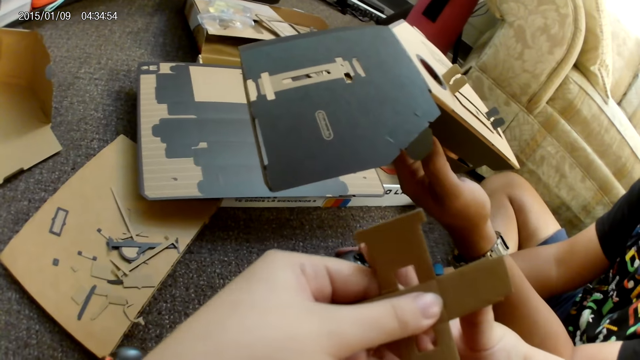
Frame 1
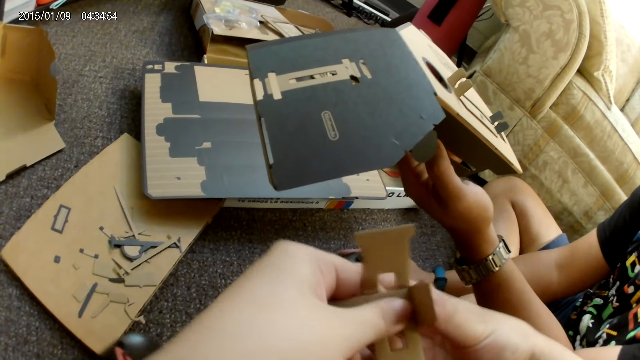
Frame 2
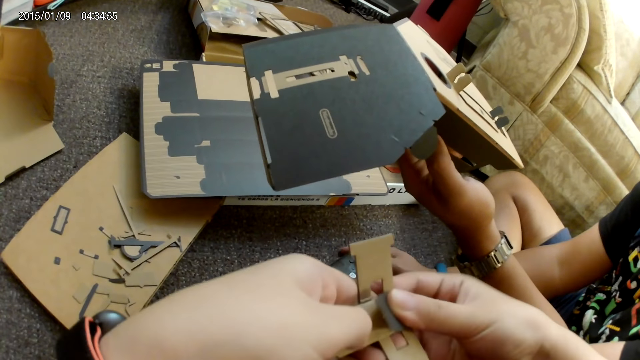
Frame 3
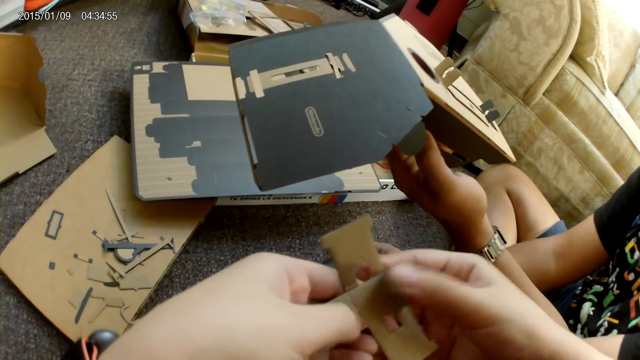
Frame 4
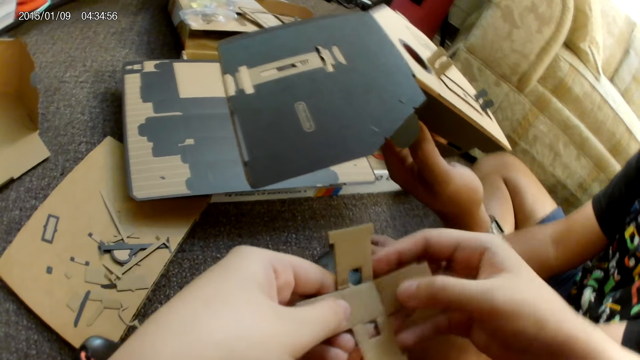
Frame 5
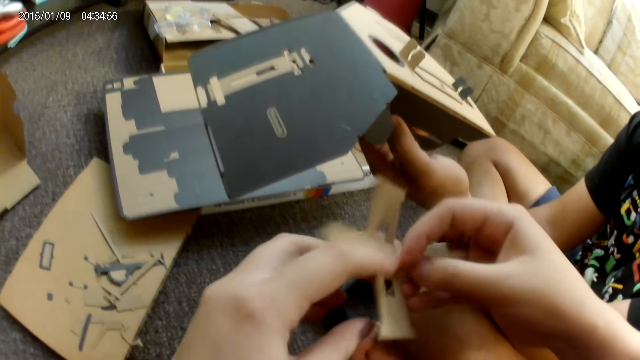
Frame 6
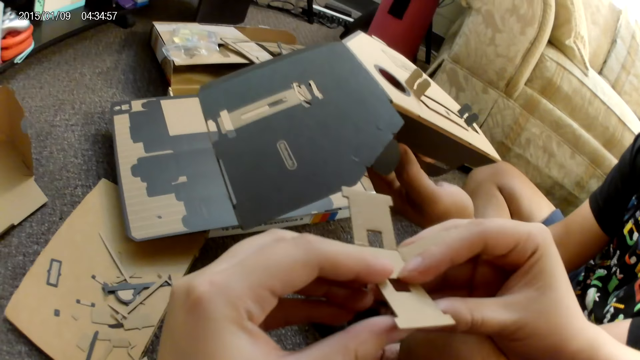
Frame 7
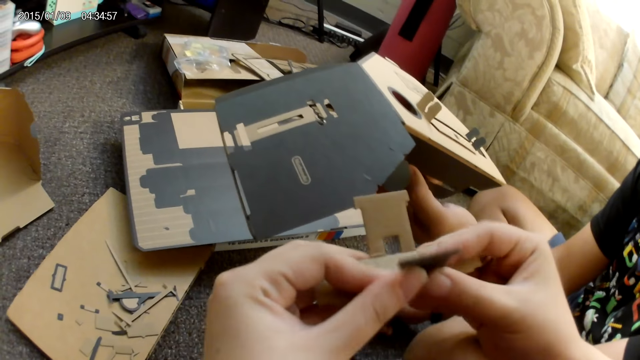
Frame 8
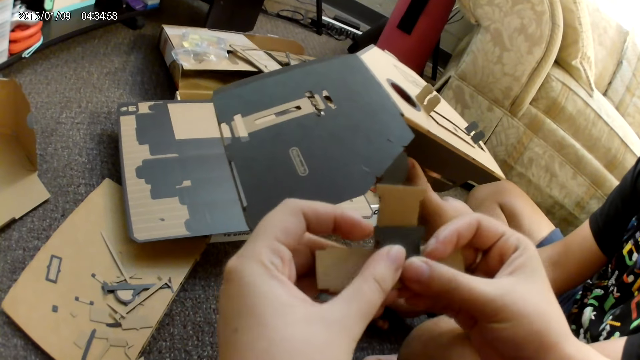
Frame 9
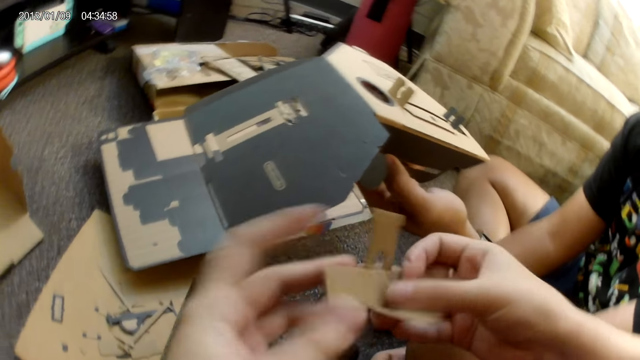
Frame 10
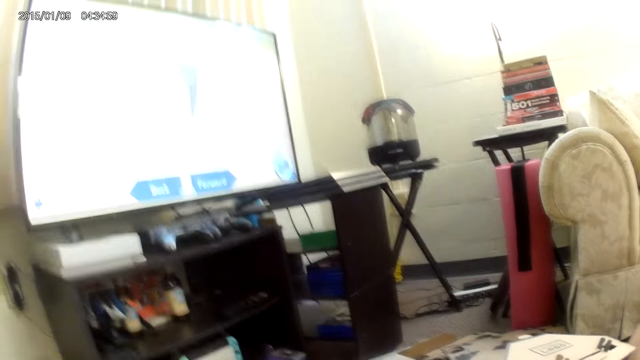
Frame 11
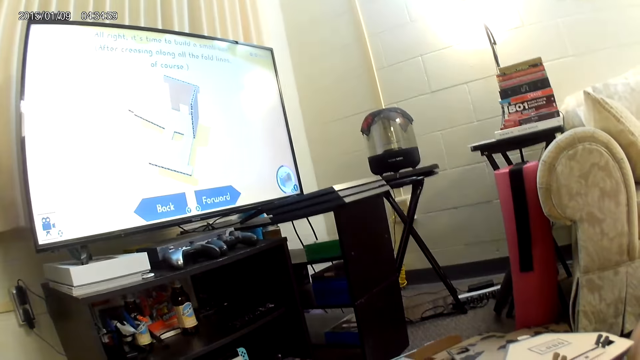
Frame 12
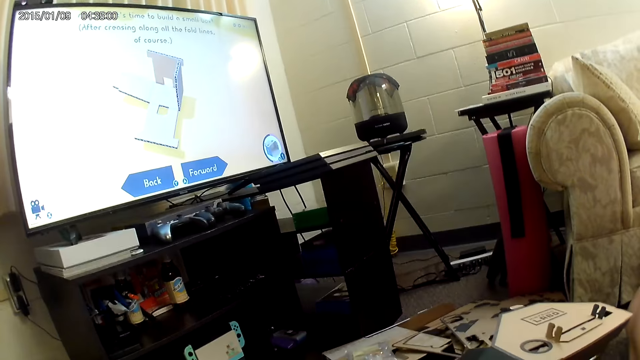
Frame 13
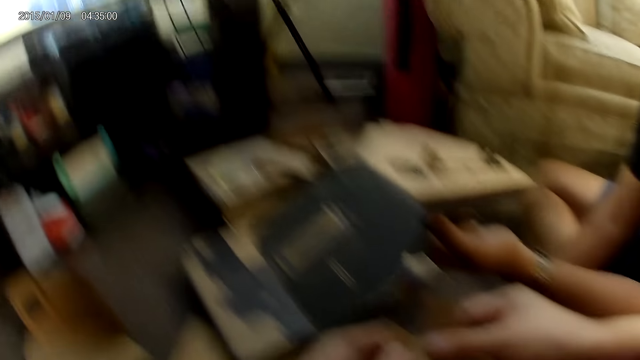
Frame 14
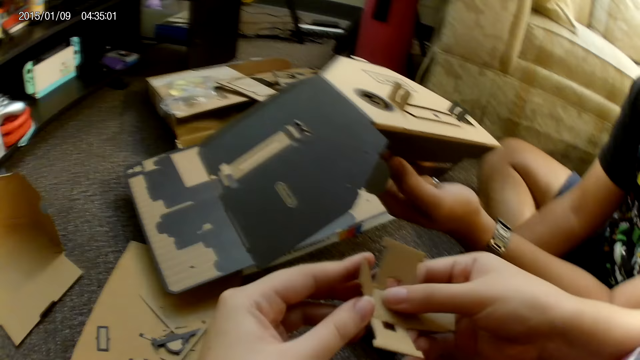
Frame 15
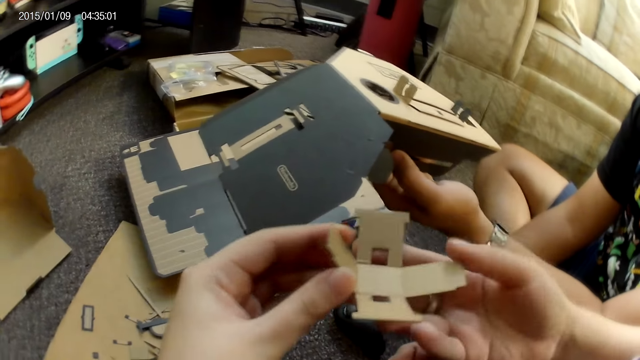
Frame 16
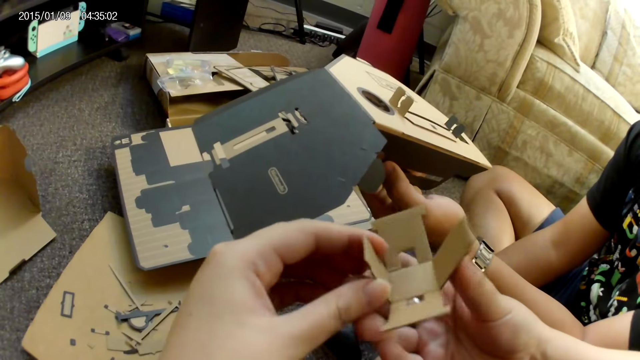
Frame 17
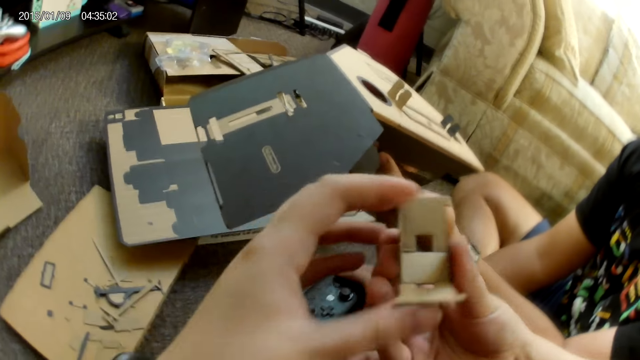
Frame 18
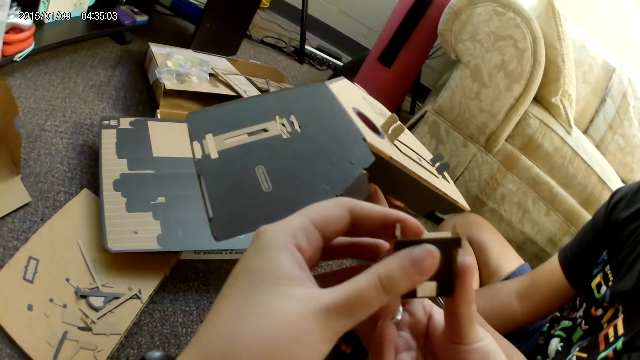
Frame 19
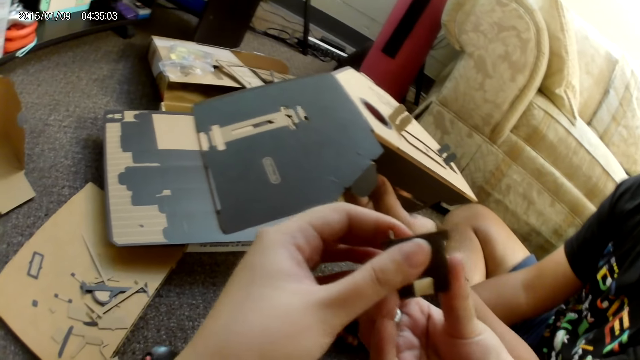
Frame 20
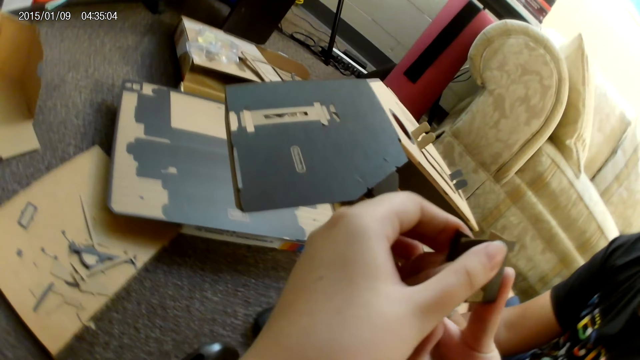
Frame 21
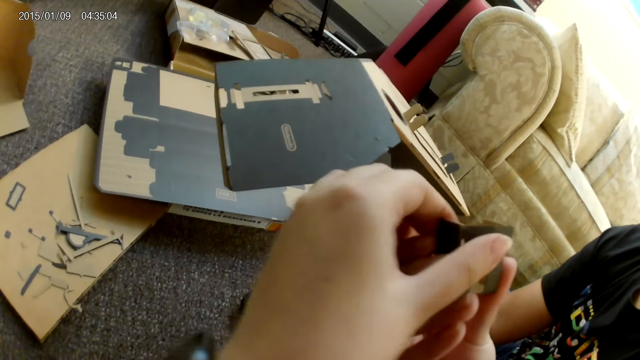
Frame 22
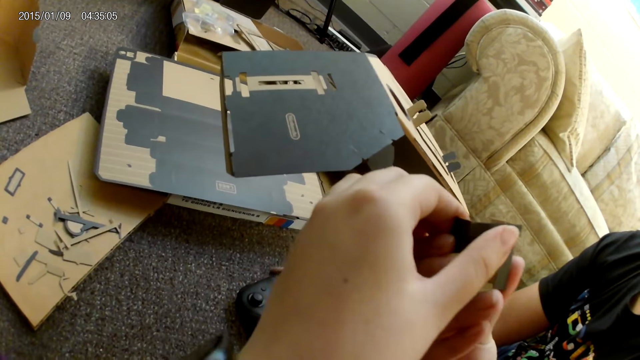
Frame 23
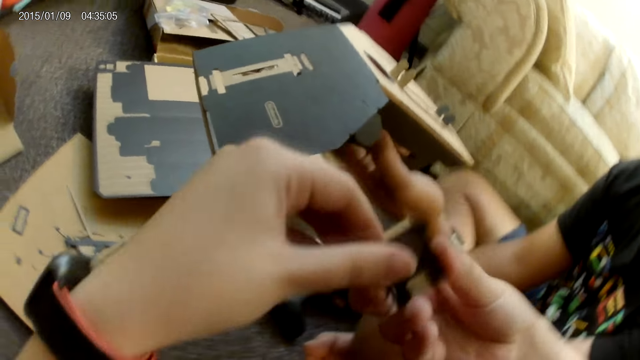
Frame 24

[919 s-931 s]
The camera wearer folds another part of the cardboard piece with both hands. They unfold the part of the cardboard piece with both hands. They fold another part of the cardboard piece with both hands. They unfold the part of the cardboard piece with both hands. They fix the cardboard piece with both hands.

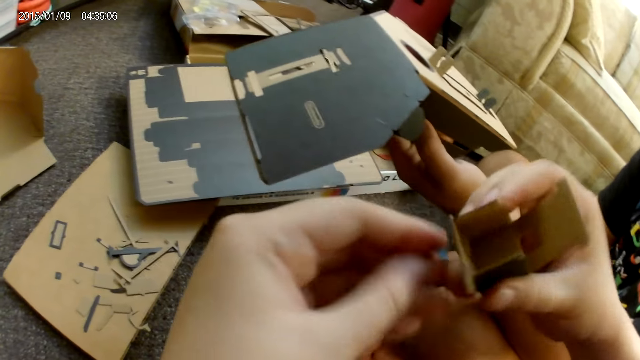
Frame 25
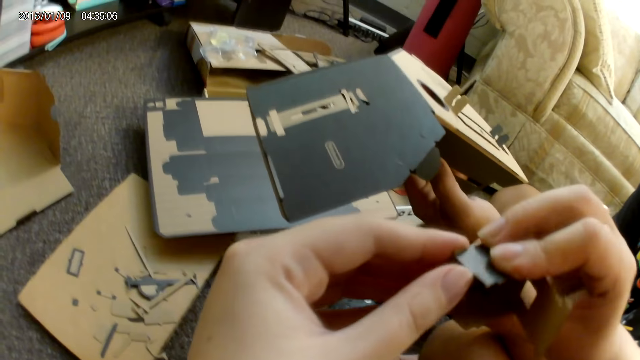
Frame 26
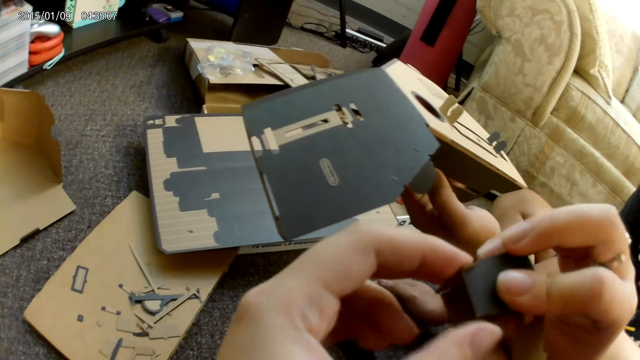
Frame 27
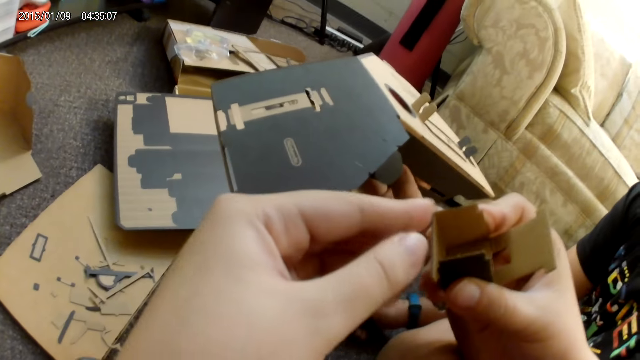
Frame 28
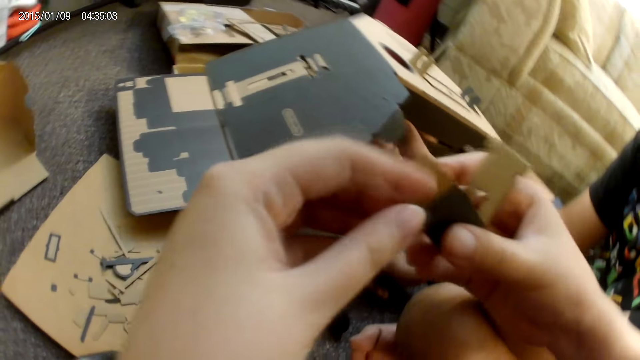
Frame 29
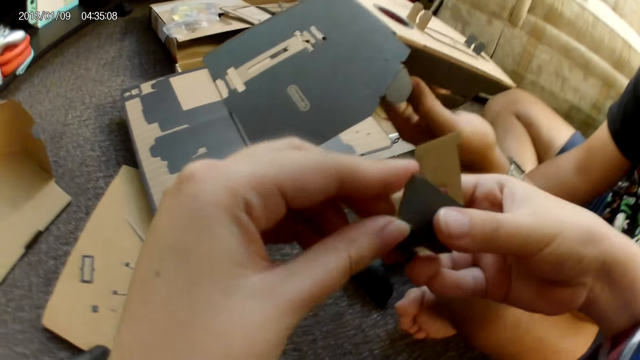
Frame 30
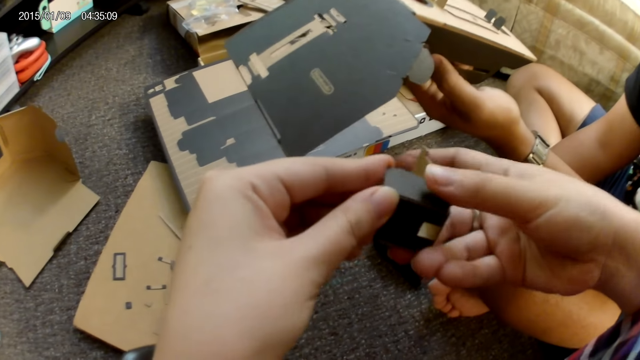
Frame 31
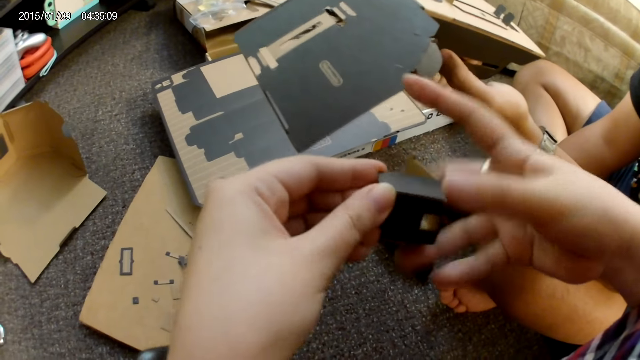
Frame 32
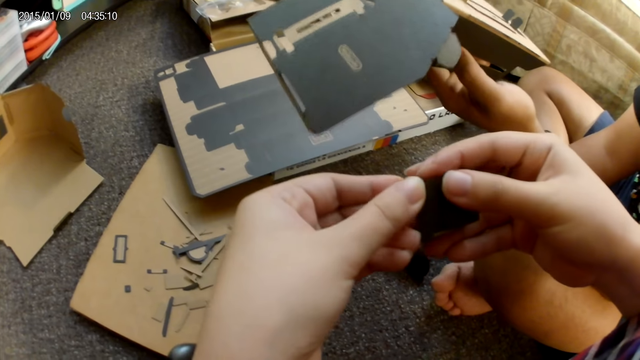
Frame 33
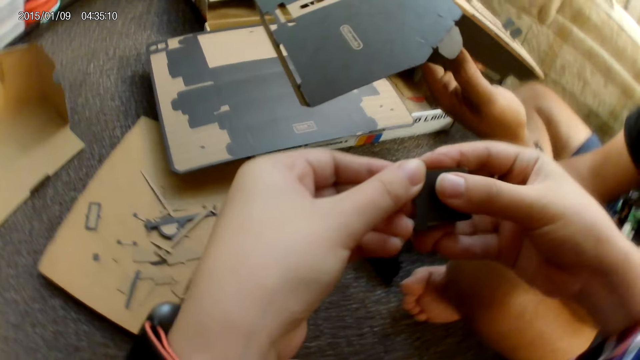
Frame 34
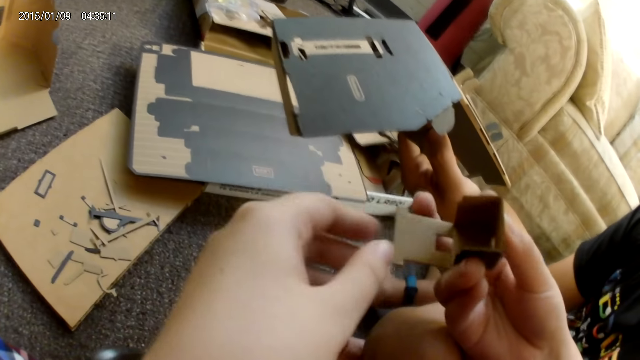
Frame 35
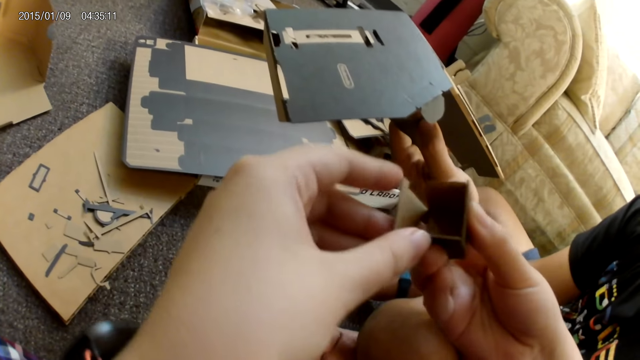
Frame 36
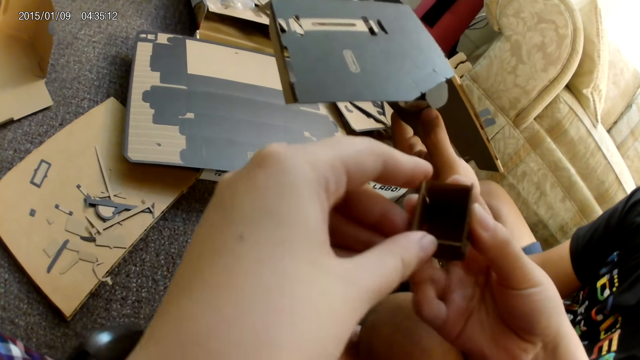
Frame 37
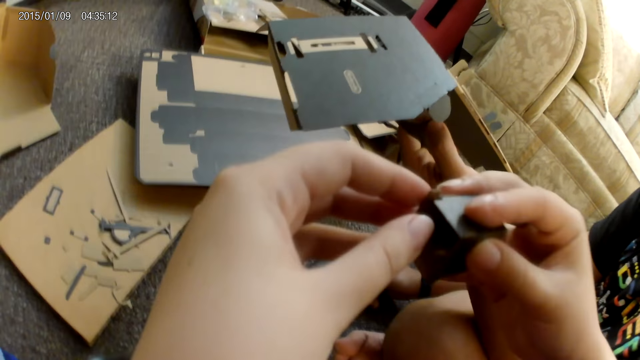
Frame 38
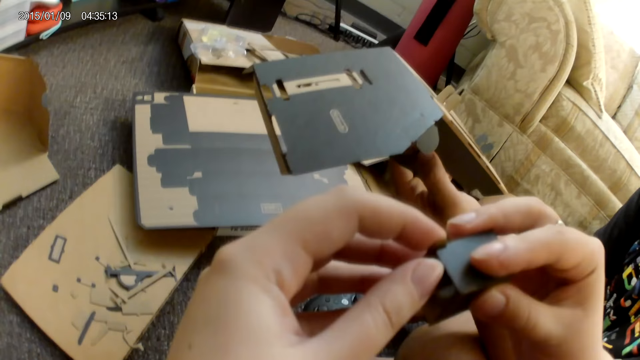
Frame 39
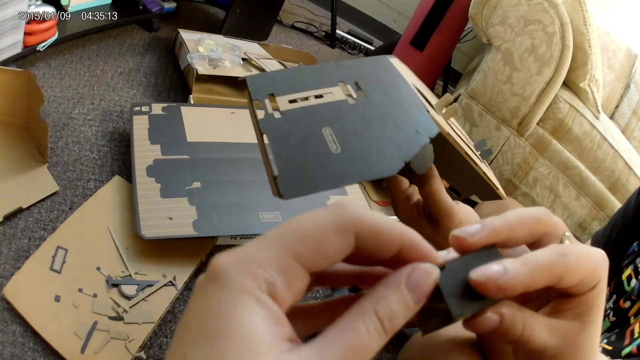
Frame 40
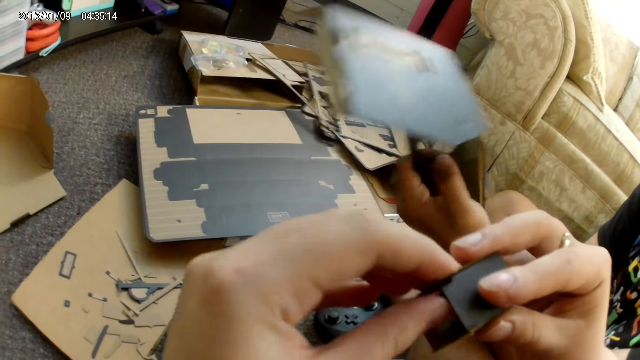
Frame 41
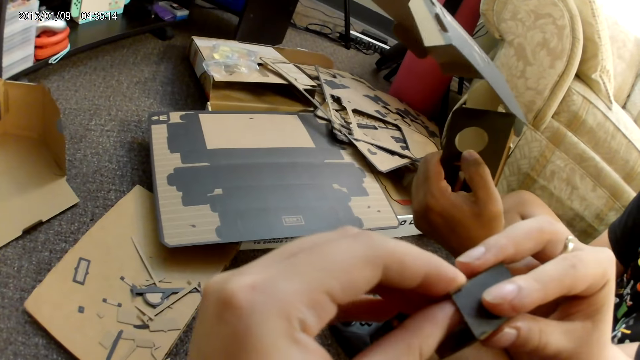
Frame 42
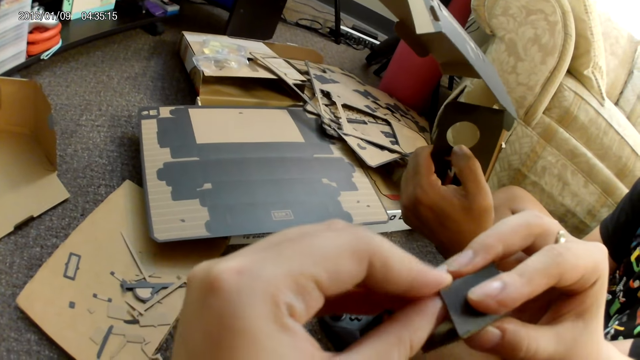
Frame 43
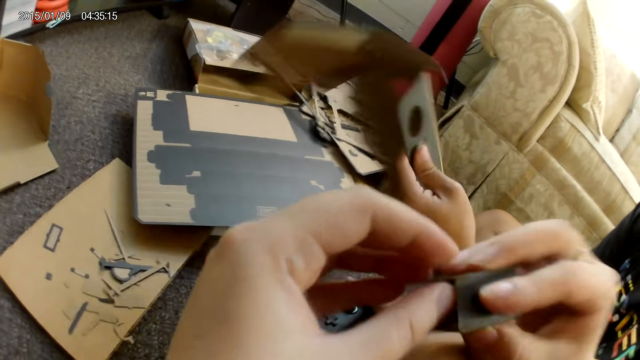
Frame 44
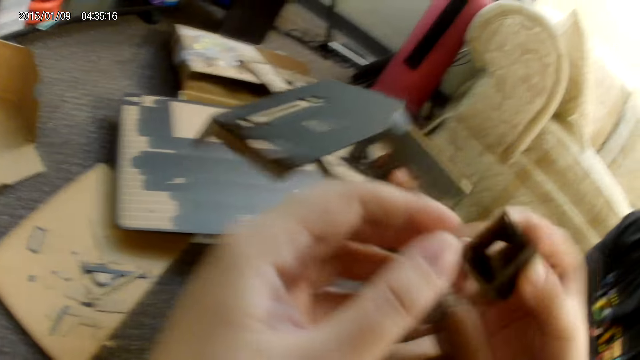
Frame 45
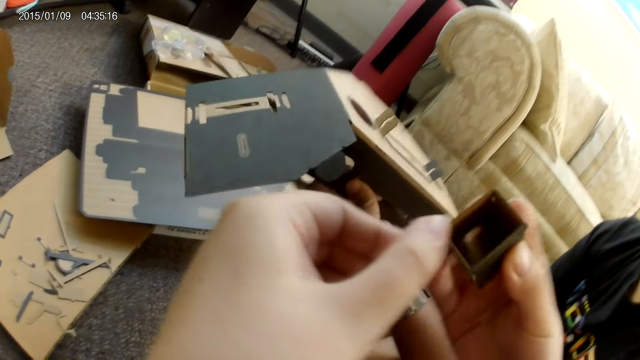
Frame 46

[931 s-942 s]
The camera wearer holds the cardboard piece with her right hand. She fixes the cardboard piece with both hands.
